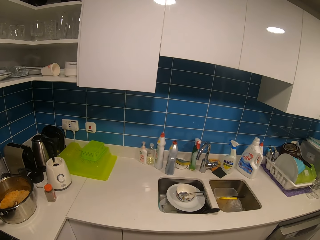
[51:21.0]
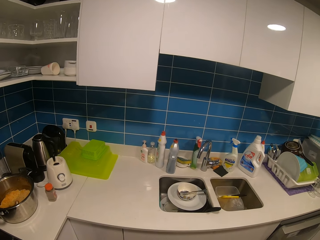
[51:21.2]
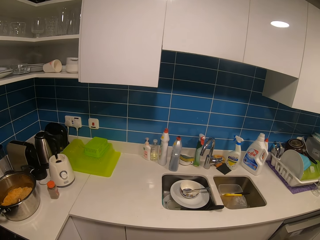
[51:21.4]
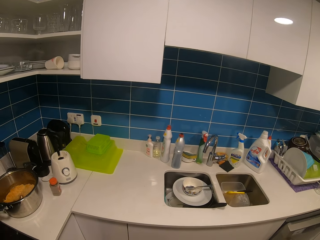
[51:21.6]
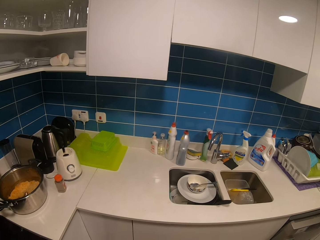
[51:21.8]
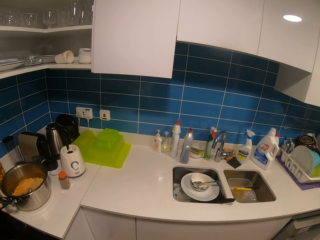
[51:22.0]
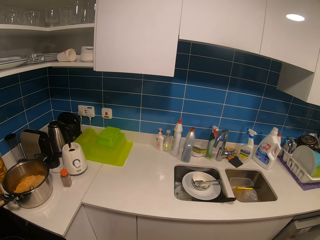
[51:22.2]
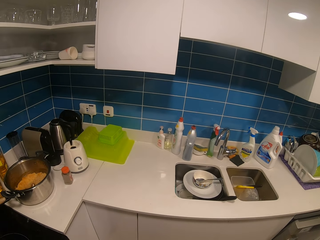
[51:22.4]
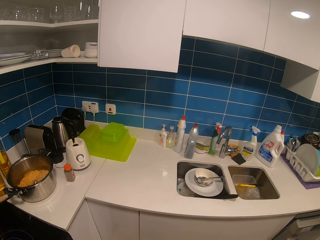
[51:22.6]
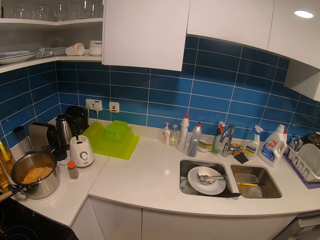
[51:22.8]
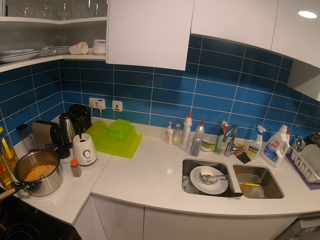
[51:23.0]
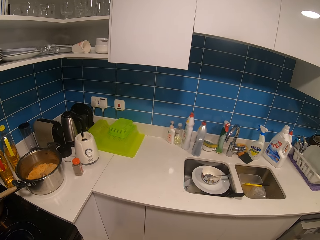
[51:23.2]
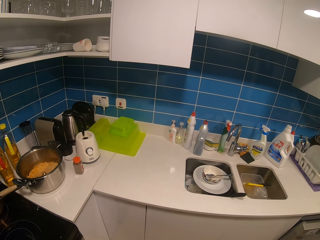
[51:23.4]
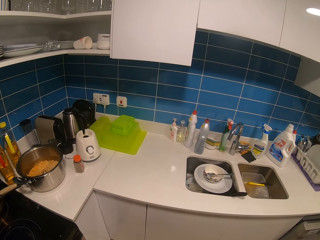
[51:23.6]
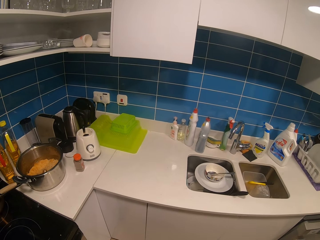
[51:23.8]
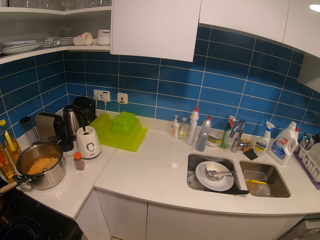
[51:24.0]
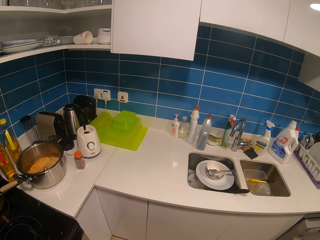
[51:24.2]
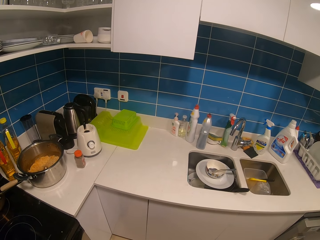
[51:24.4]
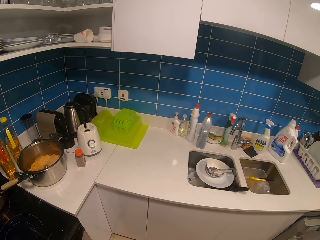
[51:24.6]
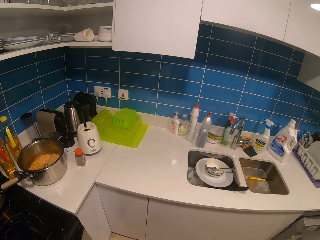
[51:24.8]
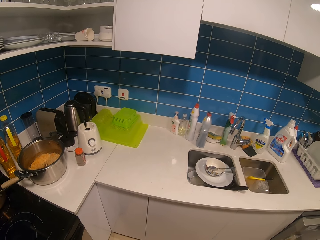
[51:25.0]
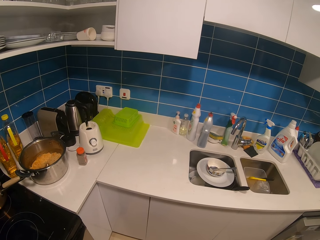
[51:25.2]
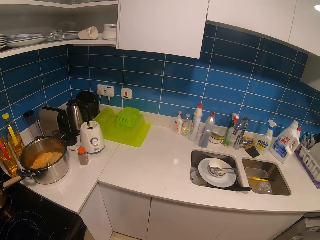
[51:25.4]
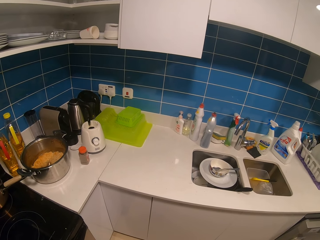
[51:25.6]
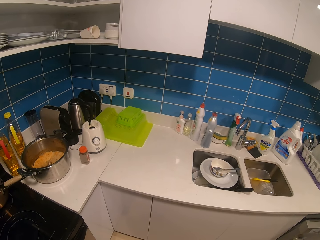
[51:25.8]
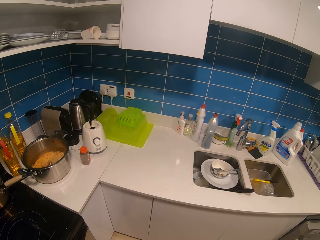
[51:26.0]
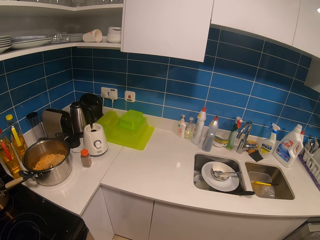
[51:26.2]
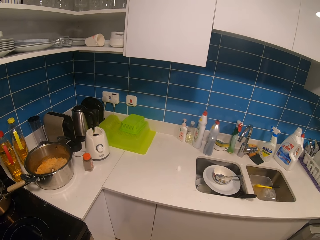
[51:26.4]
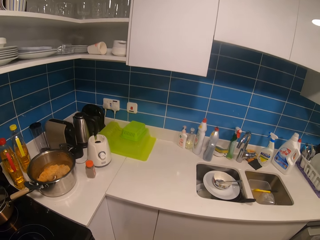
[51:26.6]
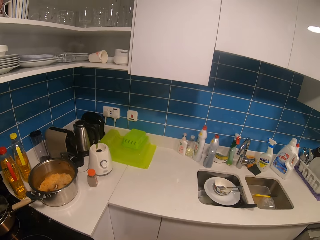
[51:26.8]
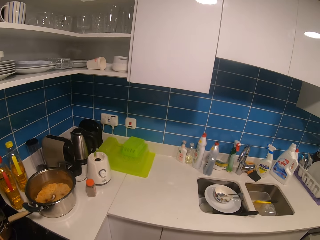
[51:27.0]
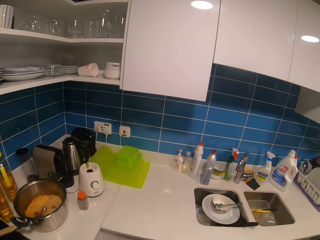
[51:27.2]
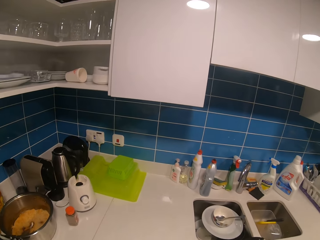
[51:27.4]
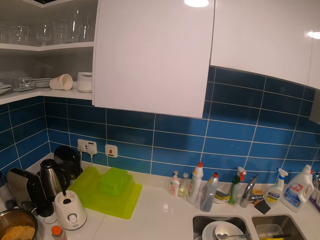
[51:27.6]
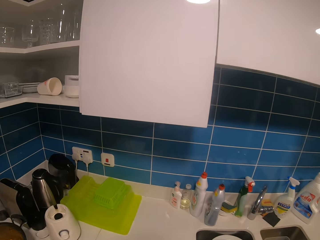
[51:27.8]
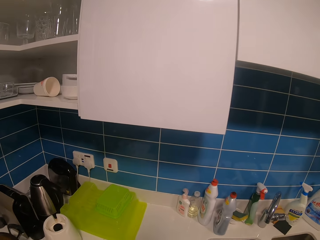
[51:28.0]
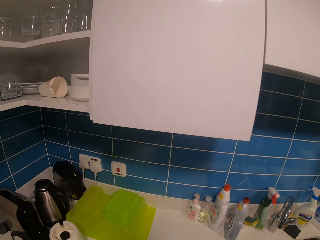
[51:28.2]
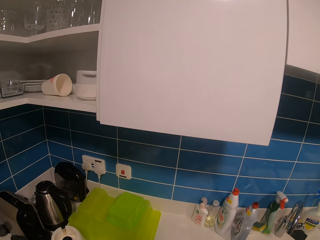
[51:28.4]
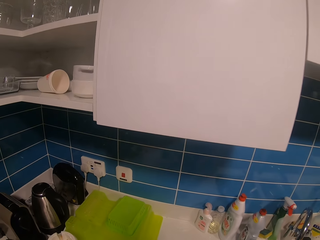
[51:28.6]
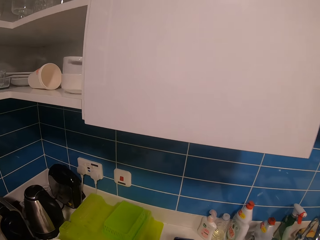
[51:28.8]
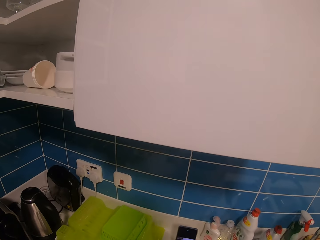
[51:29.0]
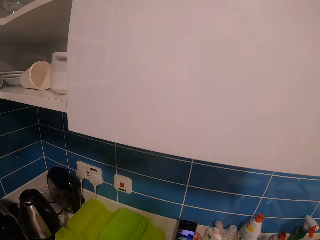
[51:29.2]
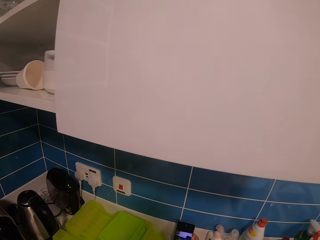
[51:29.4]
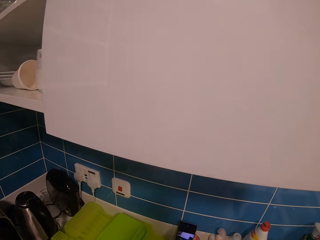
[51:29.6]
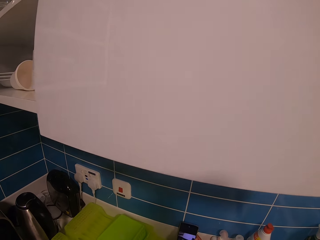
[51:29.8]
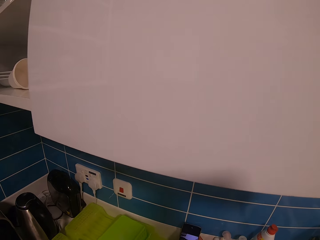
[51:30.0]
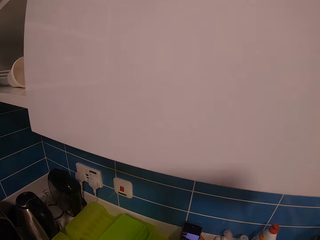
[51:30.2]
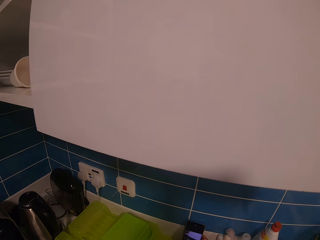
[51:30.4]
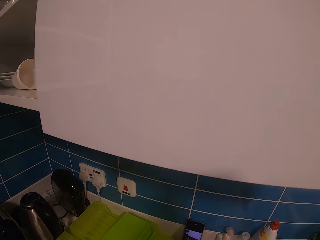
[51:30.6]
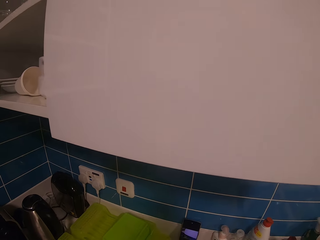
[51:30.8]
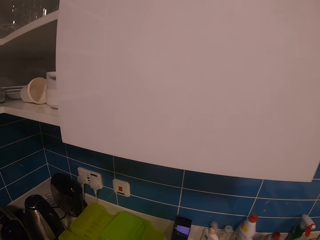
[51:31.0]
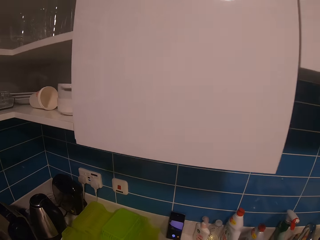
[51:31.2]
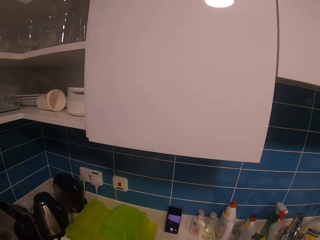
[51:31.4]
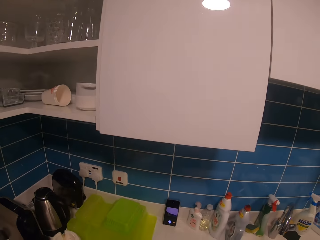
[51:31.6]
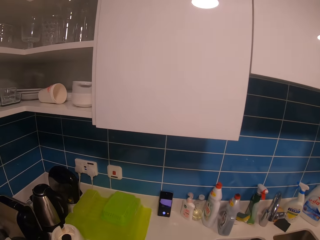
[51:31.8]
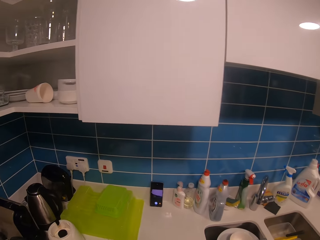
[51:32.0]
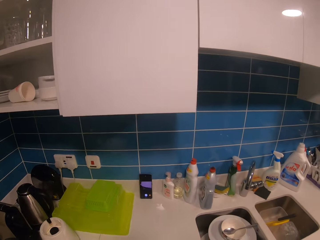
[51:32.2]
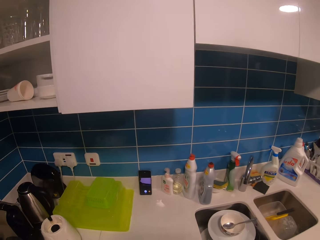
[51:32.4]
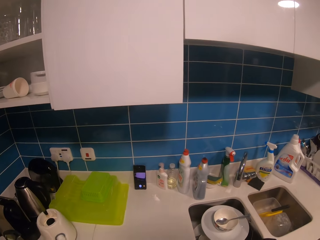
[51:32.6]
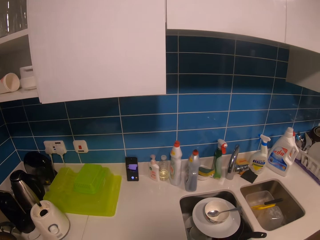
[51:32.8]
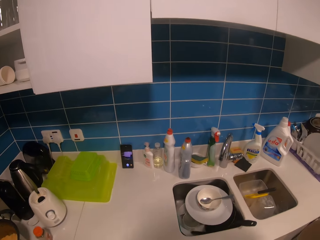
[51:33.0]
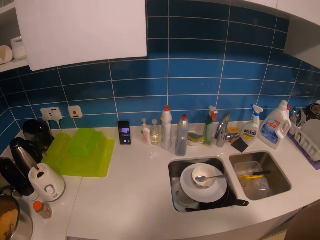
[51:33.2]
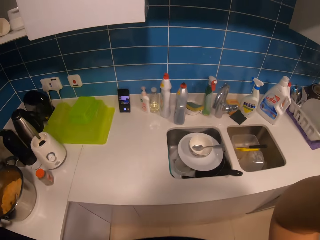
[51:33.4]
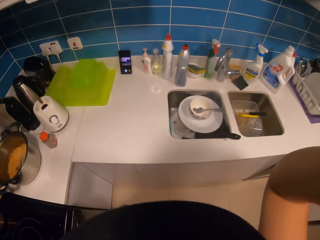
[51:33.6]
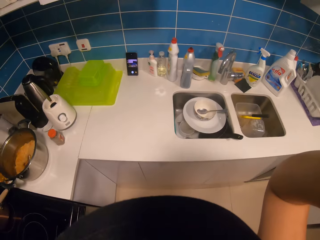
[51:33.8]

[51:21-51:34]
The camera wearer puts the mobile phone on the cabinet. They adjust the camera and touch something.

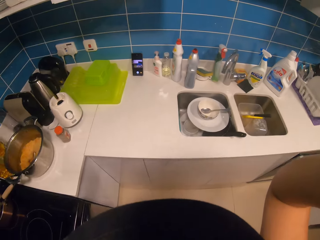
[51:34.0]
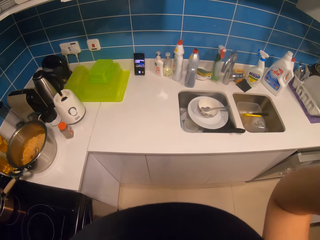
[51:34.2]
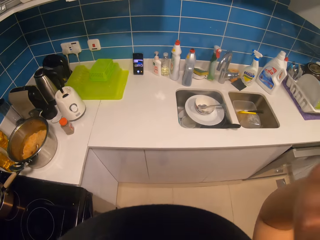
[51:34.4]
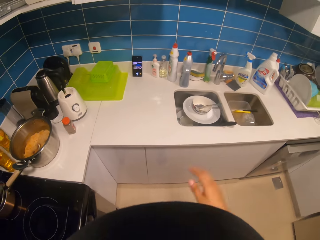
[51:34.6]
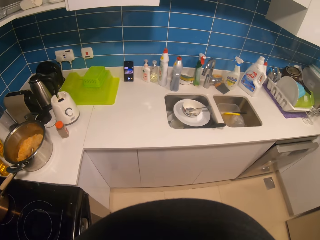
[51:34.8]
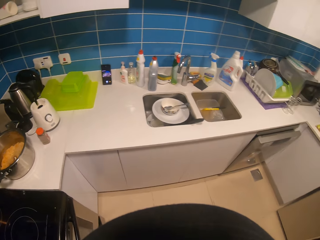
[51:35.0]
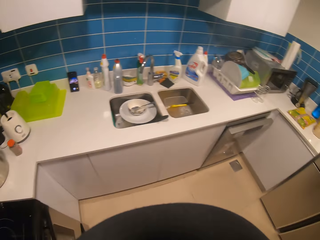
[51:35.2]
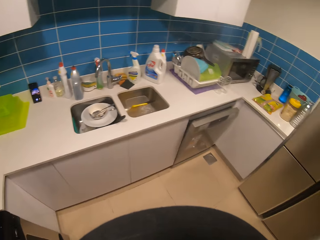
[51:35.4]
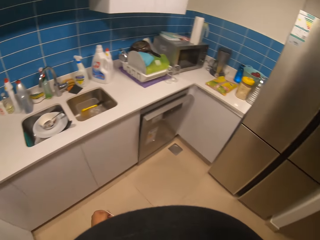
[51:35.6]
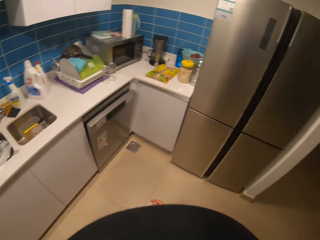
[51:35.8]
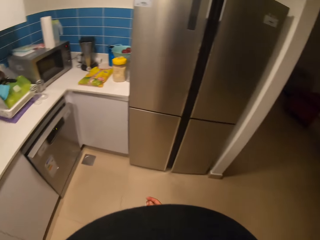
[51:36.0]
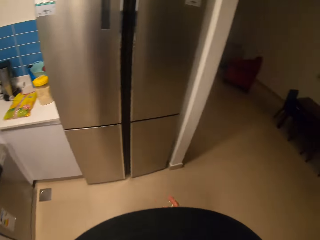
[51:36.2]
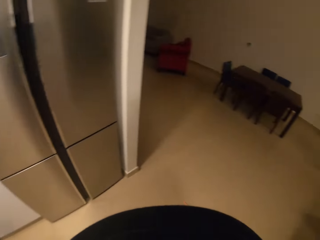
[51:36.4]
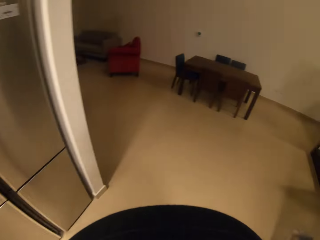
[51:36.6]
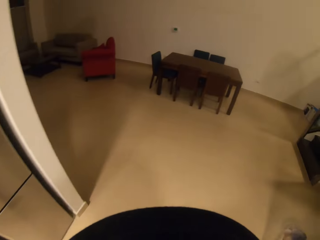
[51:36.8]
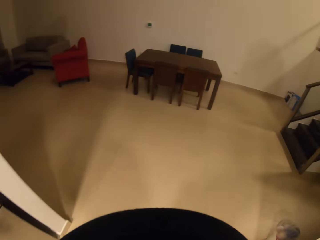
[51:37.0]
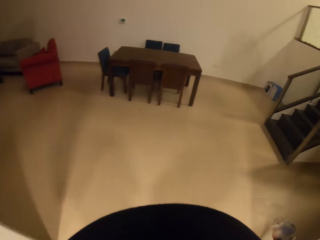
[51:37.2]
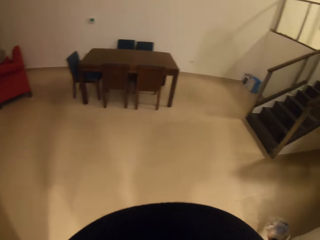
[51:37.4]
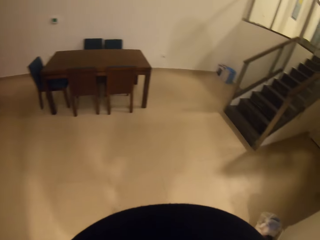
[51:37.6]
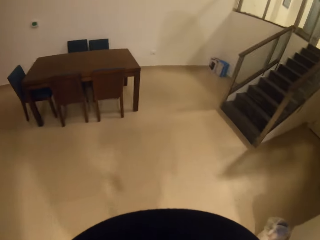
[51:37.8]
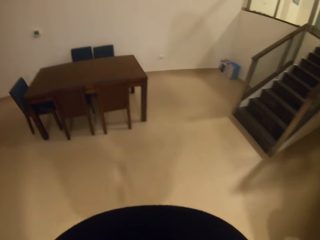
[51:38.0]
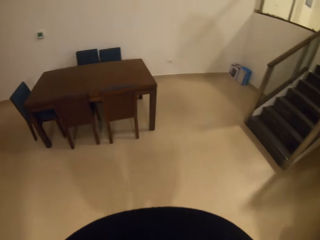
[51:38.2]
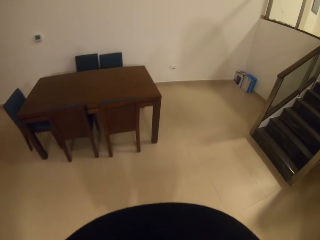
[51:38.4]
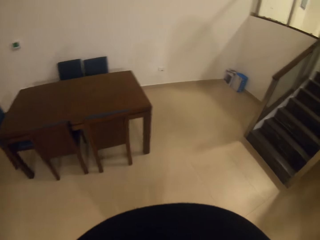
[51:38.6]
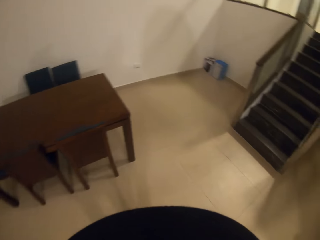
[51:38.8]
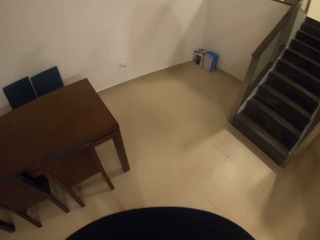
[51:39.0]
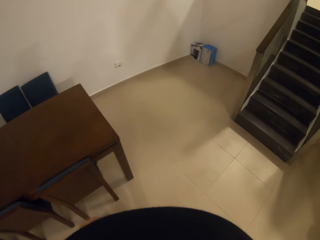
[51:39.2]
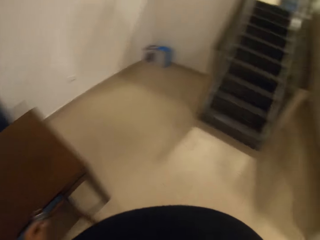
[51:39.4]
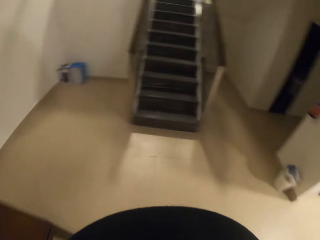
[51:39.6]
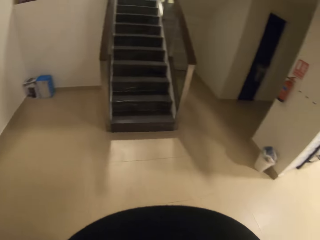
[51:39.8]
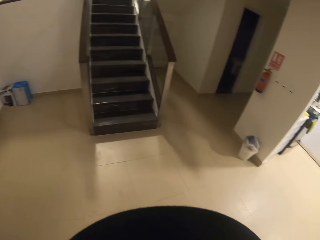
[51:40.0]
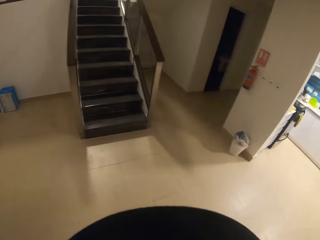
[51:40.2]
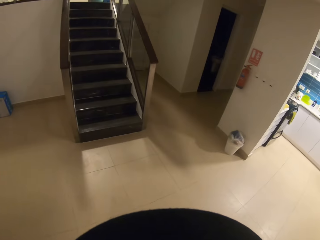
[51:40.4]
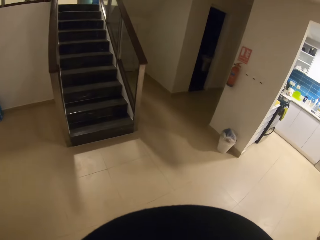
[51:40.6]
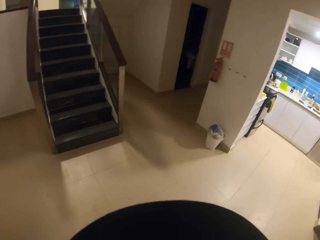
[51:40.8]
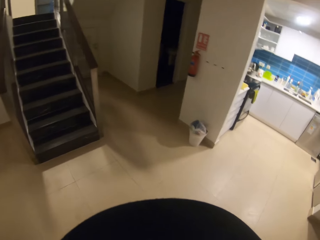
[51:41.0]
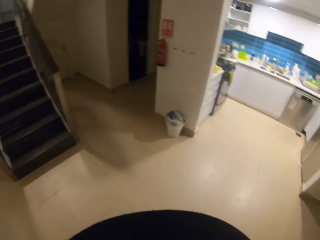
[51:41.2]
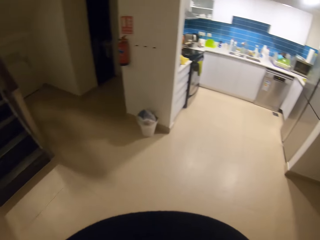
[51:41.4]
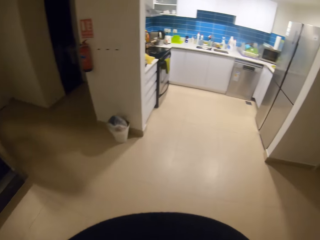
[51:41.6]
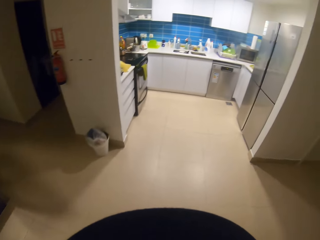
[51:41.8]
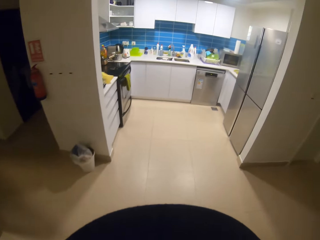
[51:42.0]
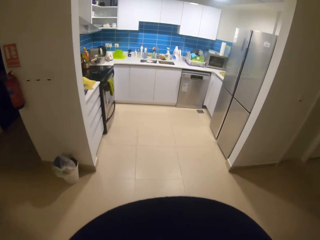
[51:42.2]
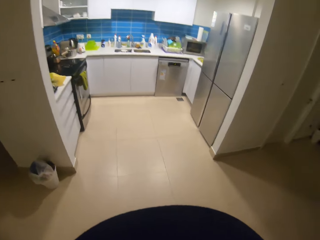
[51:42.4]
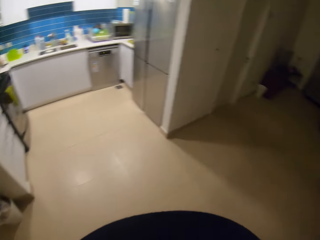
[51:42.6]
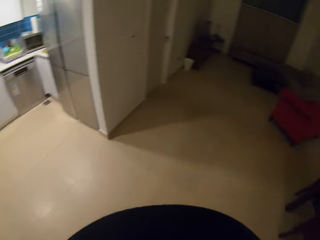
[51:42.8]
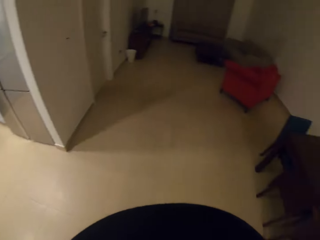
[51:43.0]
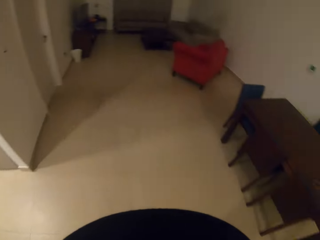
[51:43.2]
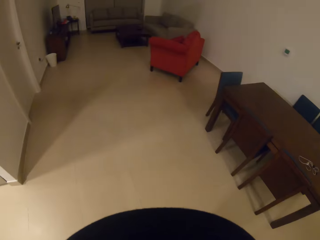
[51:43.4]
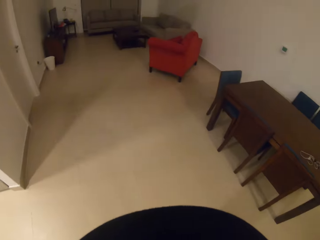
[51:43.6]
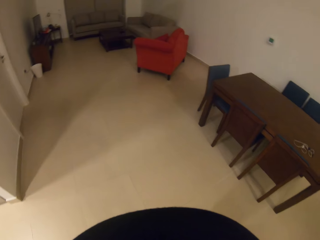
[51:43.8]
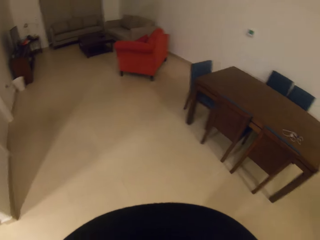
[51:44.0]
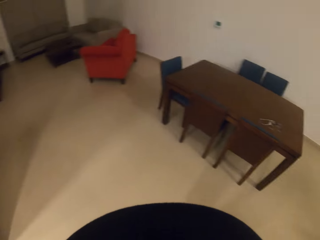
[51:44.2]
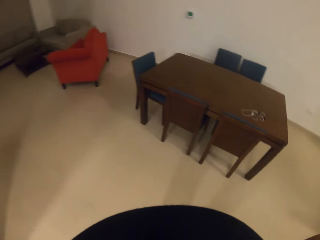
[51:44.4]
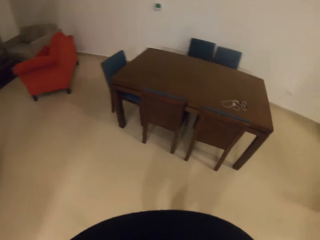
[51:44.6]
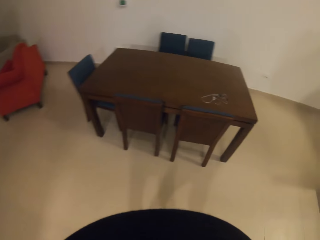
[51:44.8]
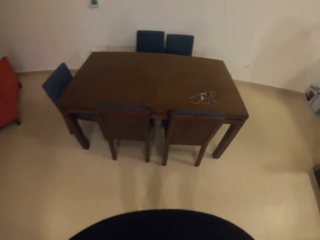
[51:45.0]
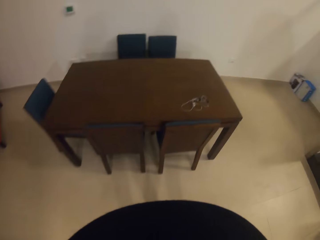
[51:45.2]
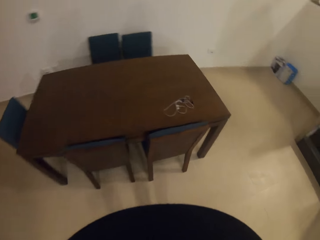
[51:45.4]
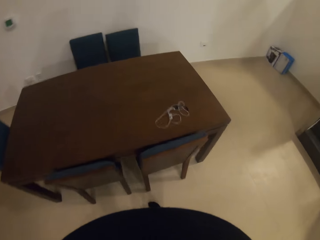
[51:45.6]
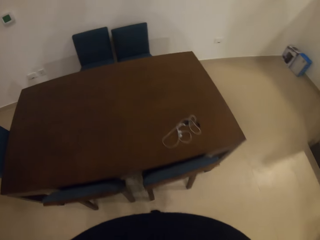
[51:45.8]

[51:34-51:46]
The camera wearer puts their hand down. They walk around the house. They look around. They stare at the dining table.
